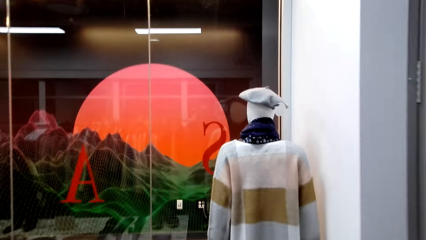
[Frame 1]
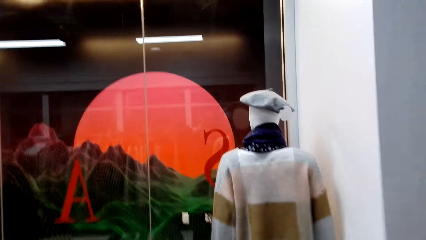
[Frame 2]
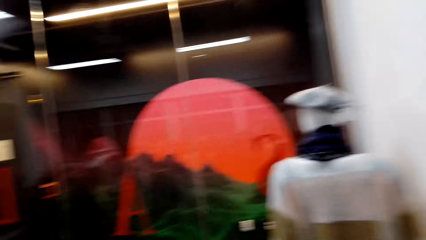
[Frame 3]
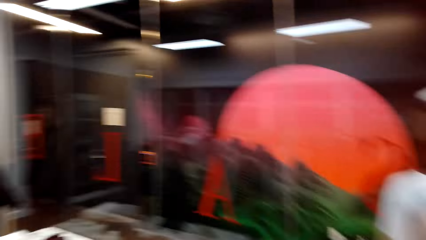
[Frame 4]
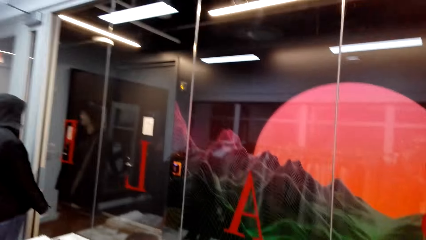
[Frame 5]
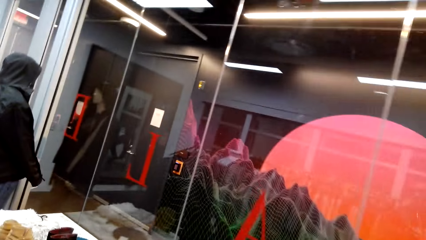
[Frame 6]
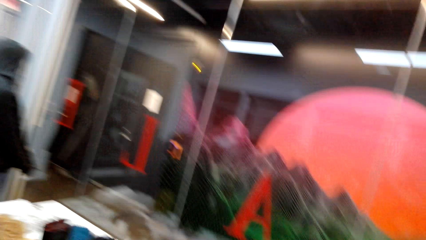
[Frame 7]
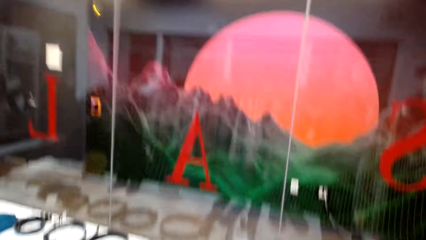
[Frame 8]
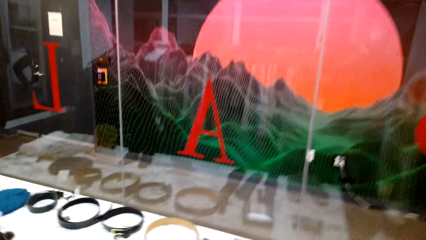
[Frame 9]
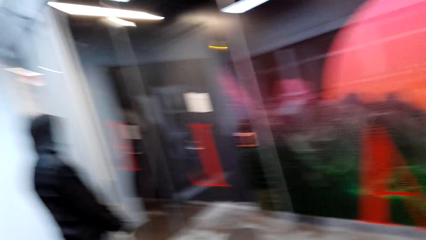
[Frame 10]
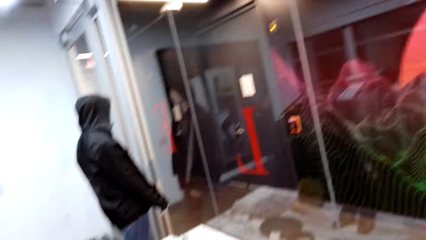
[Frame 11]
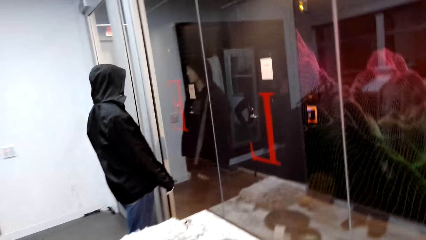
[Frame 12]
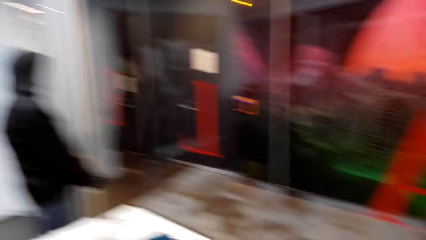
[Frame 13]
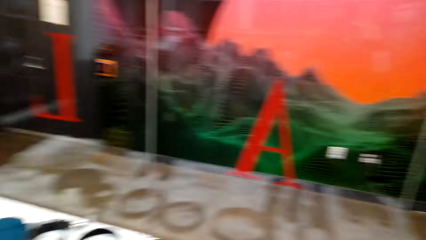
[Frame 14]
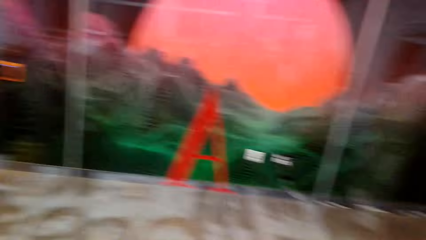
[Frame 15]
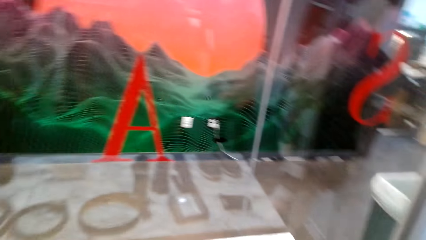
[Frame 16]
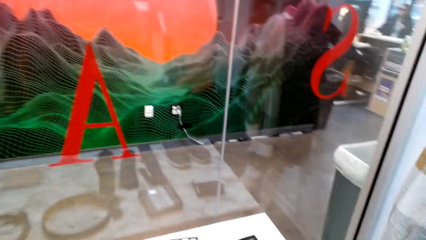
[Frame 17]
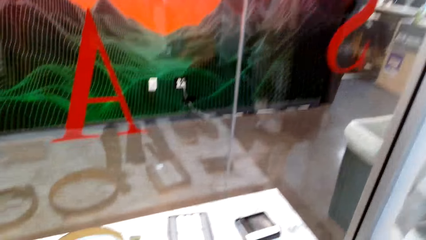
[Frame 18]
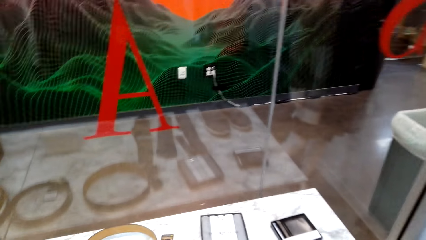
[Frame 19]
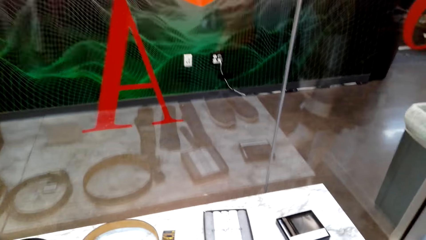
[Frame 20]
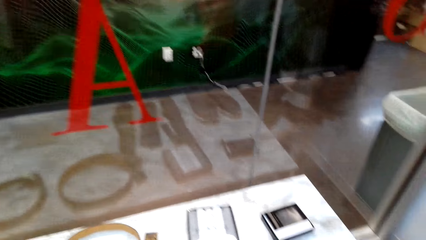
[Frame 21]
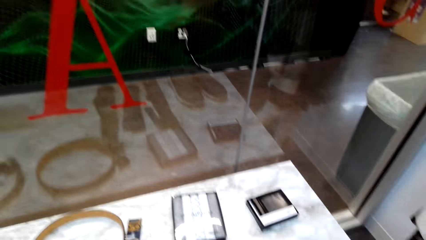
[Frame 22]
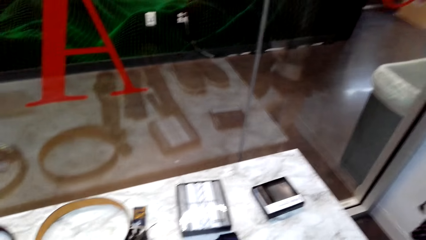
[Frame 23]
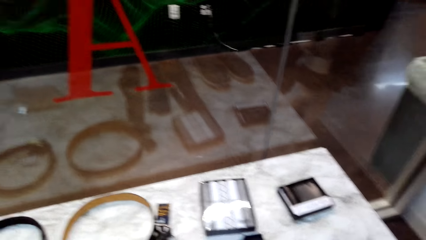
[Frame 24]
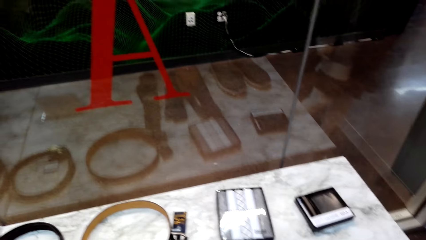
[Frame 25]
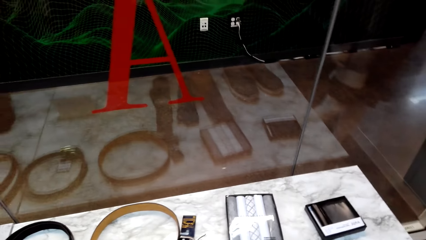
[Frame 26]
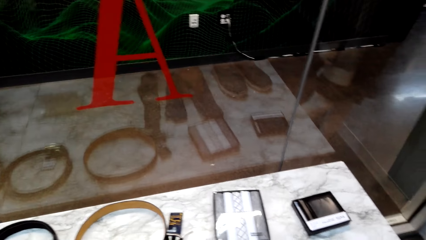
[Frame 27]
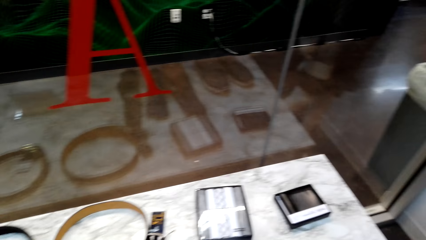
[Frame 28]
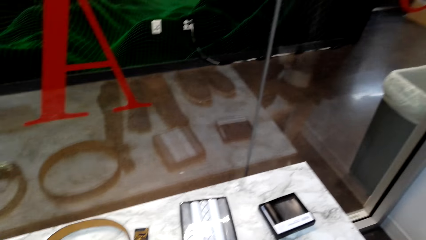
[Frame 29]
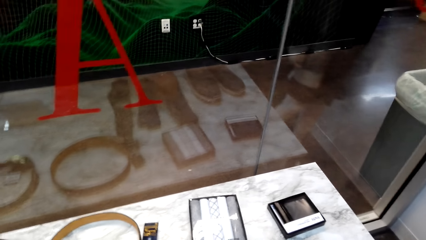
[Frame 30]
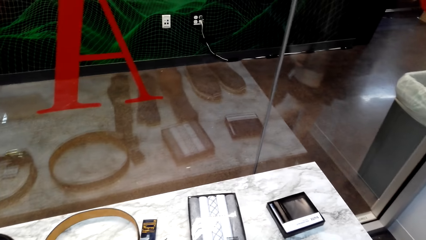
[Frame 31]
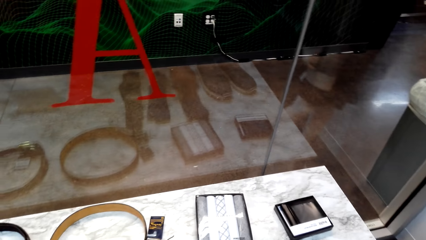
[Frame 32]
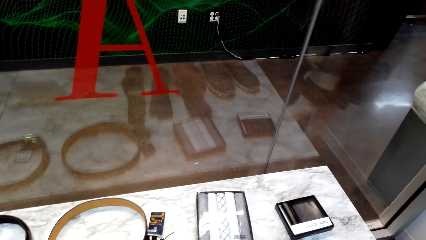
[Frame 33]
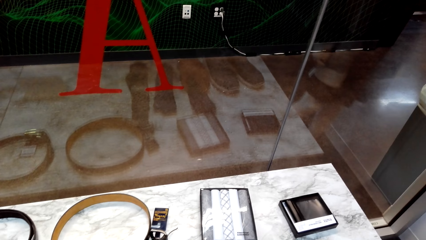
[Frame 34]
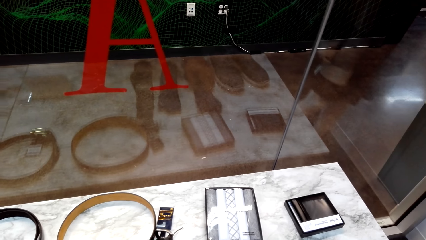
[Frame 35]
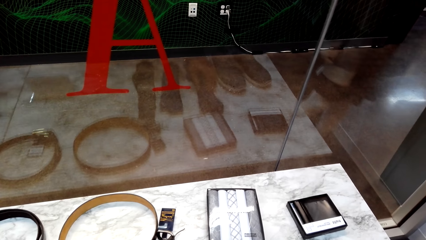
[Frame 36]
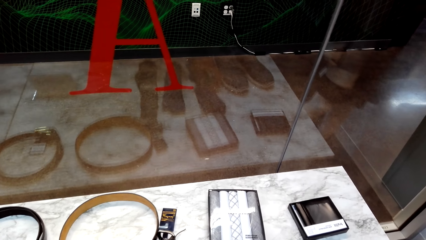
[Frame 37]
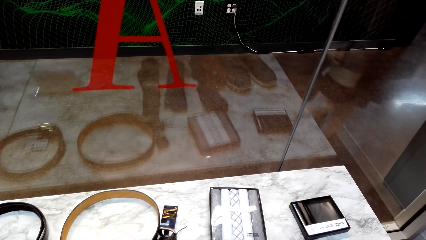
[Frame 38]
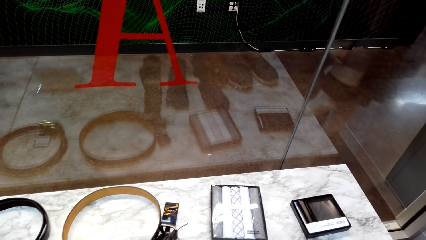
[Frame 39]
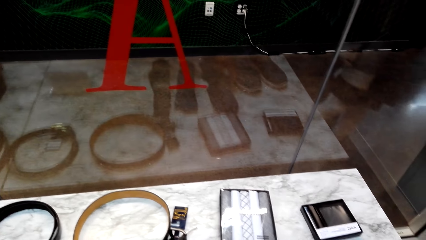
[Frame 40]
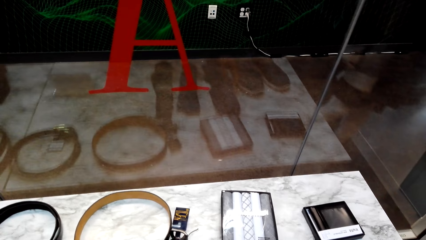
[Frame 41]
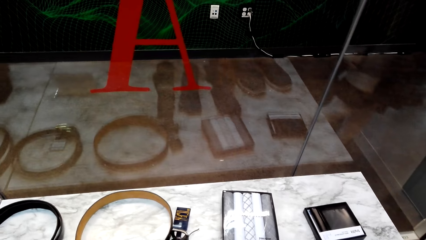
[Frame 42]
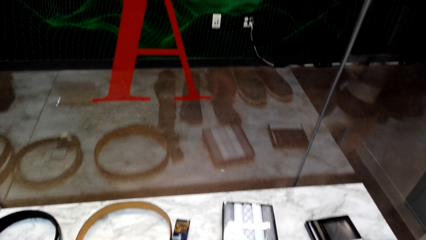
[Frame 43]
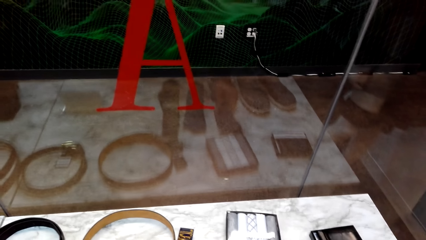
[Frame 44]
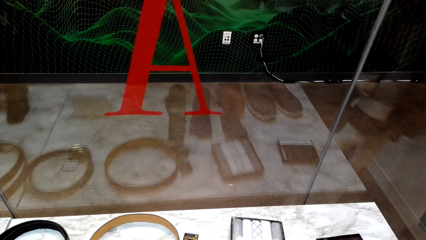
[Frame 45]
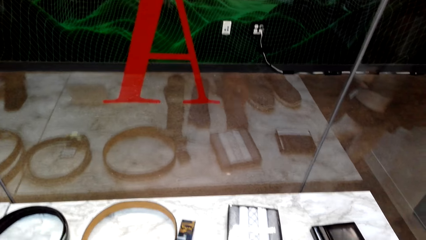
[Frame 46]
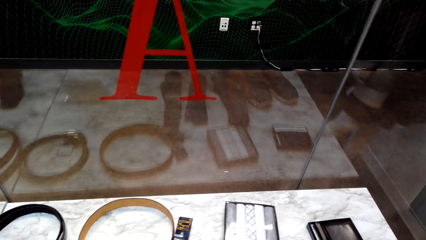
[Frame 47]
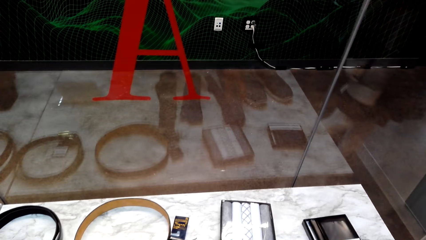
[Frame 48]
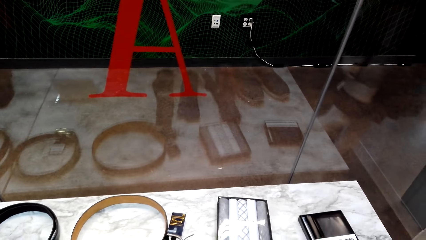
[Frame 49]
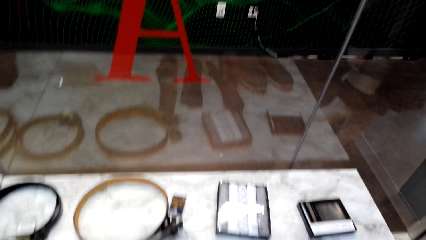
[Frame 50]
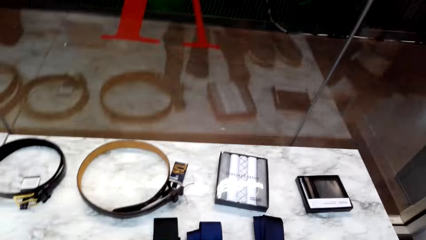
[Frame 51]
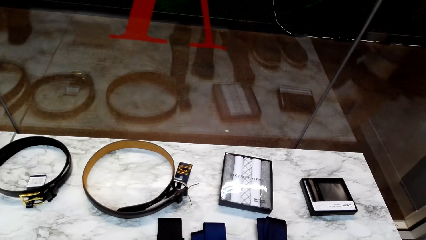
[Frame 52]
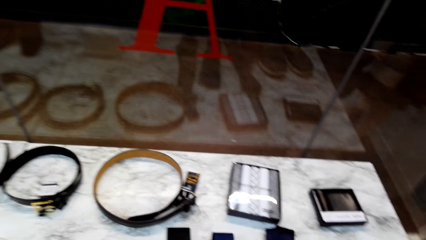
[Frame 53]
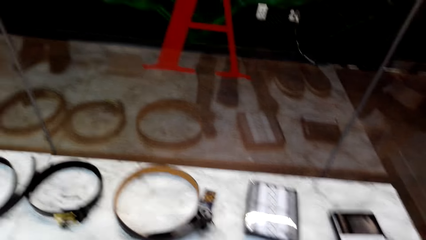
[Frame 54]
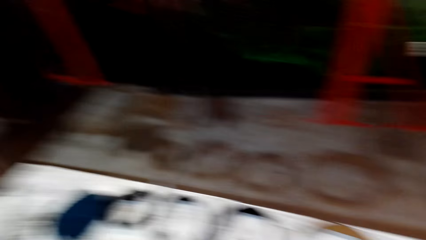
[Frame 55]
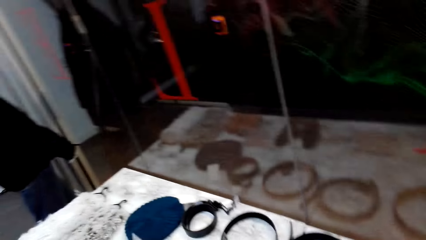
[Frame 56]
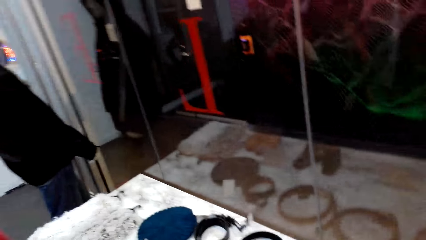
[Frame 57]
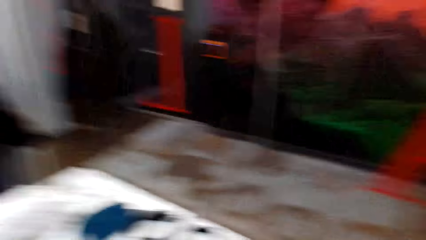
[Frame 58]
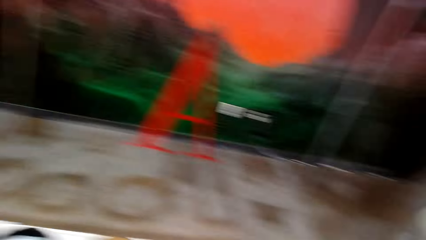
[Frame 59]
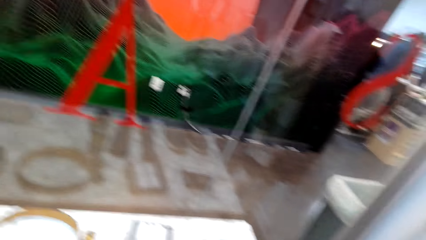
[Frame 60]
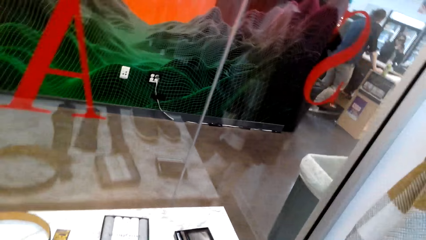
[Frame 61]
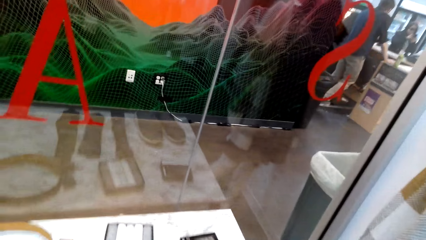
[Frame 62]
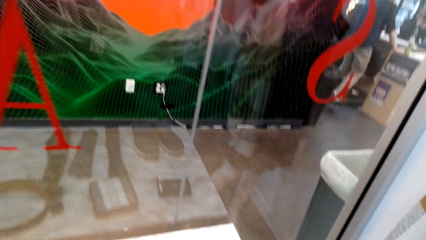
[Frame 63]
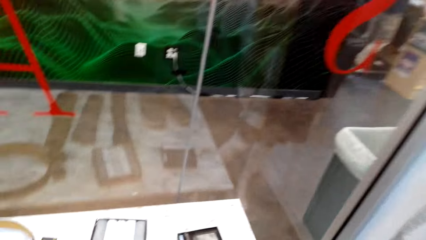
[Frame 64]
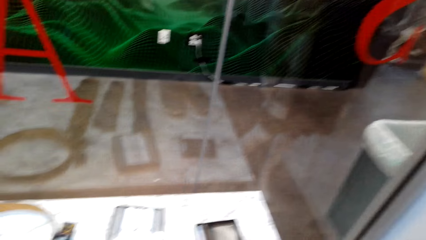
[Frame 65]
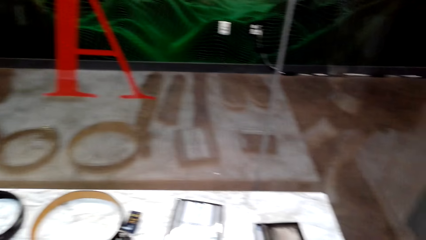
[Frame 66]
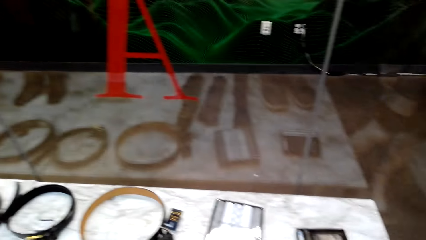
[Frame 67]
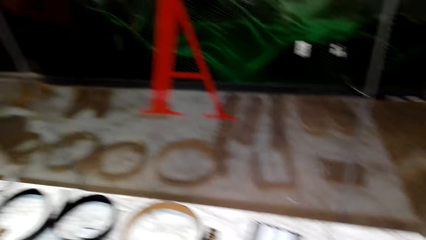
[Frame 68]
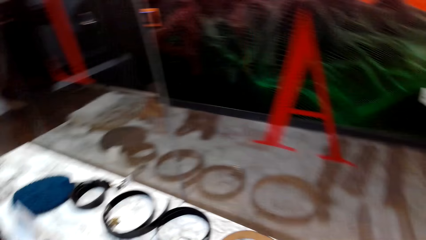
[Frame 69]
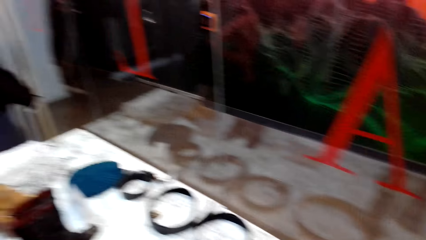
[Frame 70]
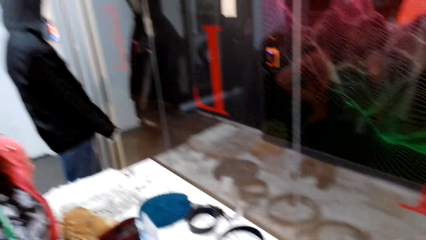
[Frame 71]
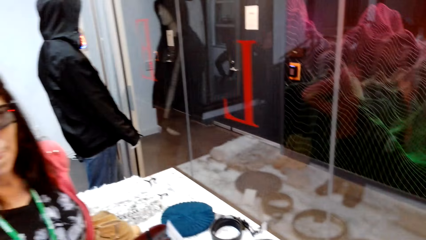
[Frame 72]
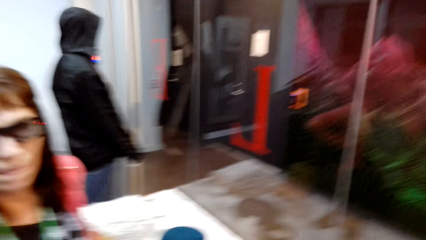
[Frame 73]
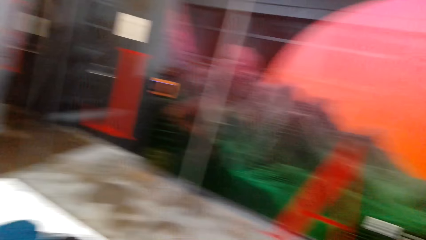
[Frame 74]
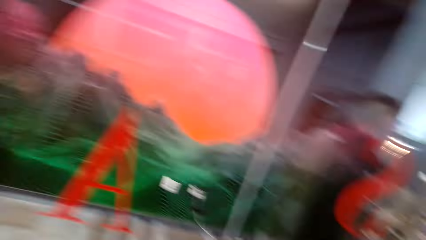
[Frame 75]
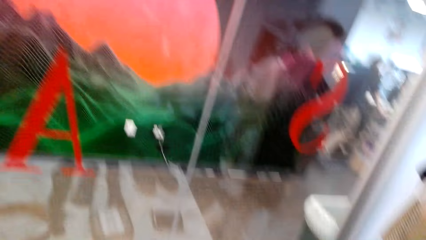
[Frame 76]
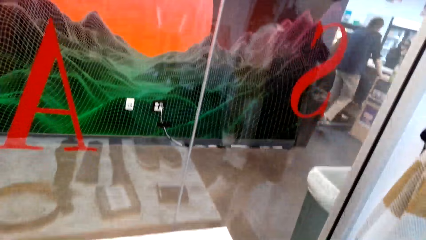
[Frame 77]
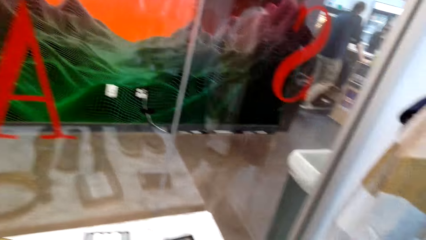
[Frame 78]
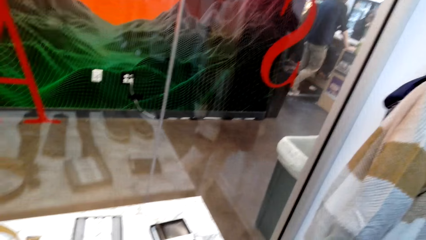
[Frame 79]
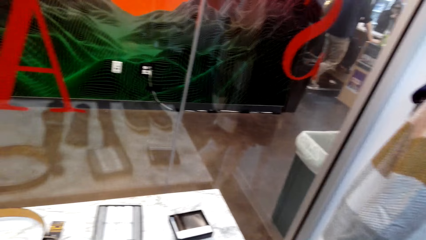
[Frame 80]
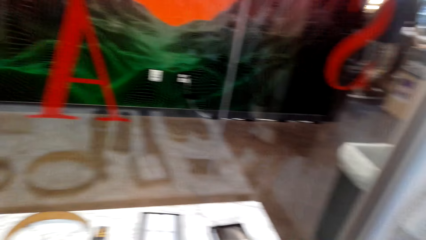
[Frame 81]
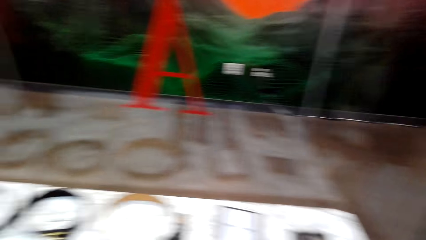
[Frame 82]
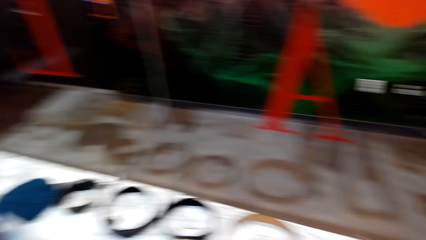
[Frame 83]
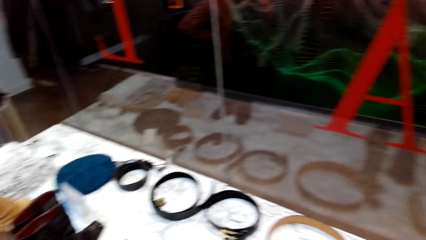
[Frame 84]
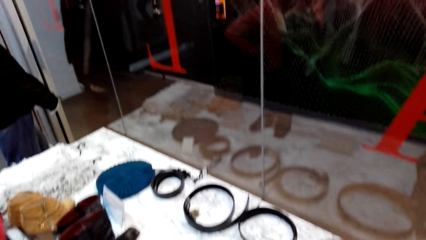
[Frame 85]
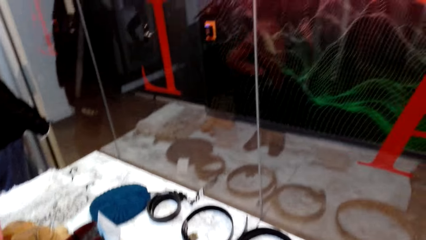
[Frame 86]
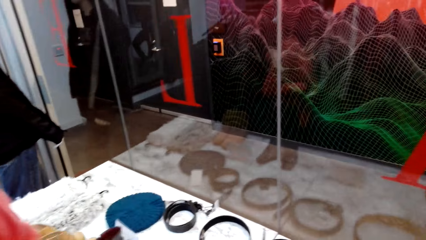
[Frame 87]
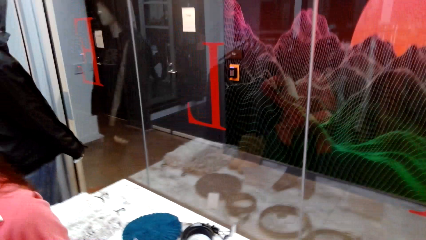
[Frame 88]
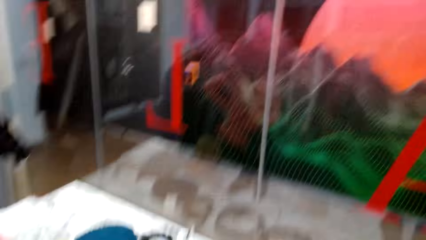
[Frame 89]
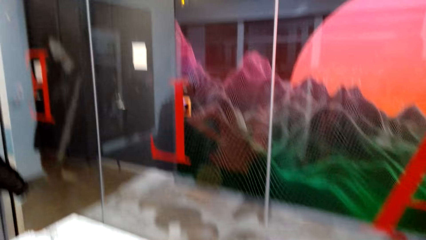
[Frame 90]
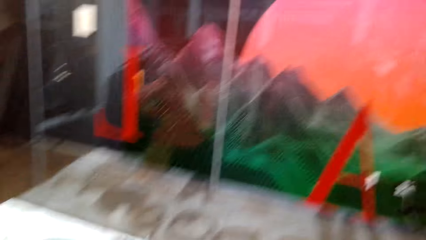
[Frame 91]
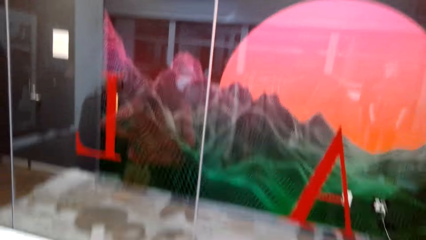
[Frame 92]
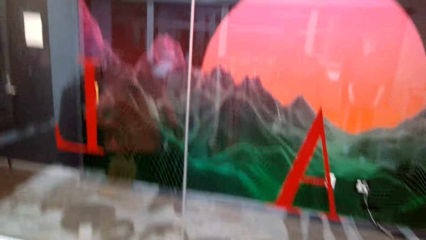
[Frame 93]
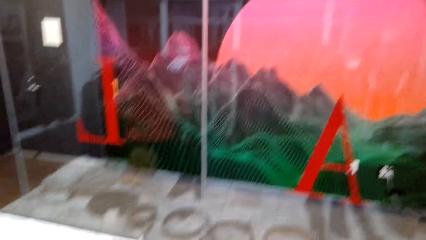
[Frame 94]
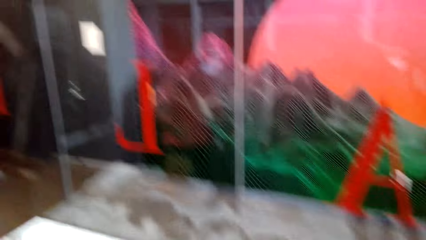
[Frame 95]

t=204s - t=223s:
The camera wearer walks to a display of belts. They dialogue with the person. They look at the display. They look around the clothing store. They dialogue with the person.
